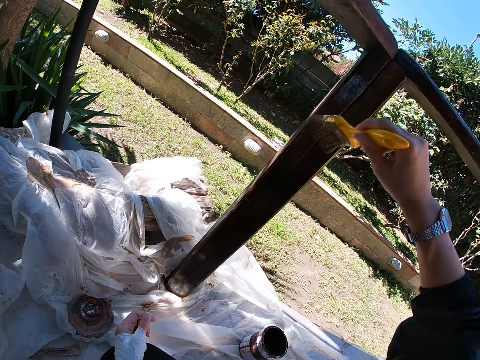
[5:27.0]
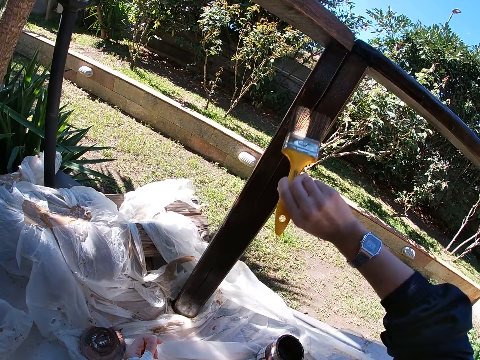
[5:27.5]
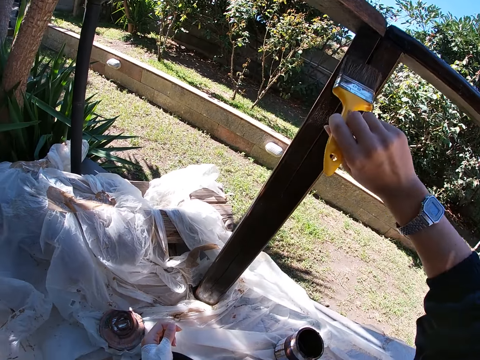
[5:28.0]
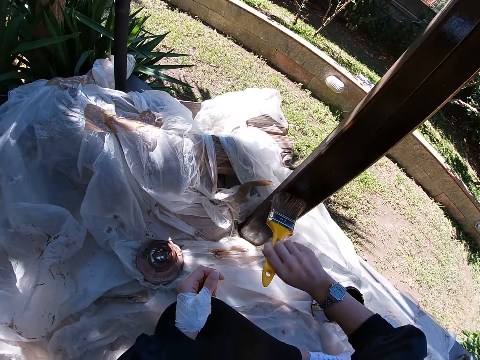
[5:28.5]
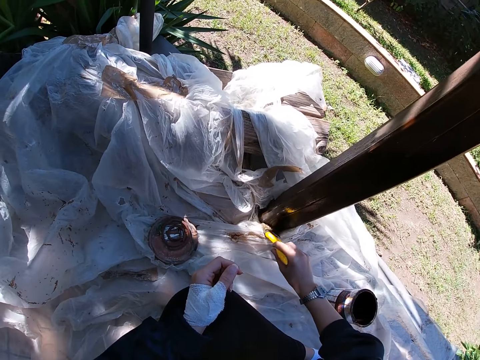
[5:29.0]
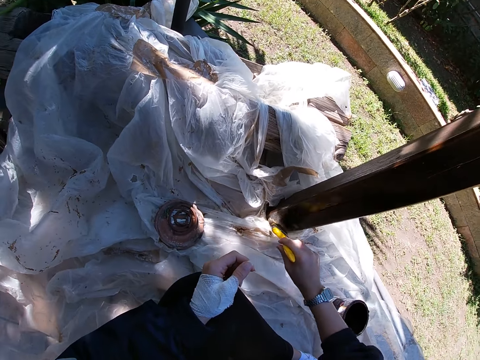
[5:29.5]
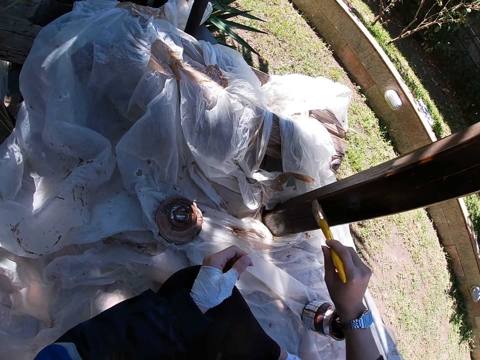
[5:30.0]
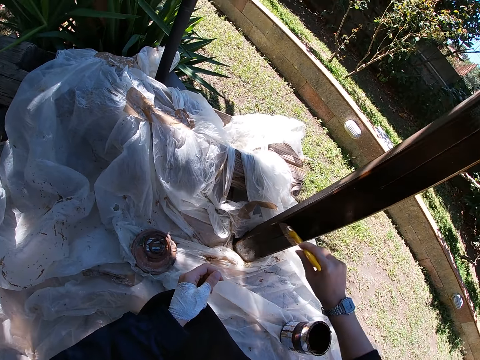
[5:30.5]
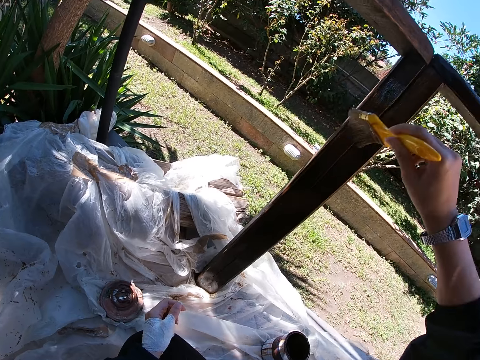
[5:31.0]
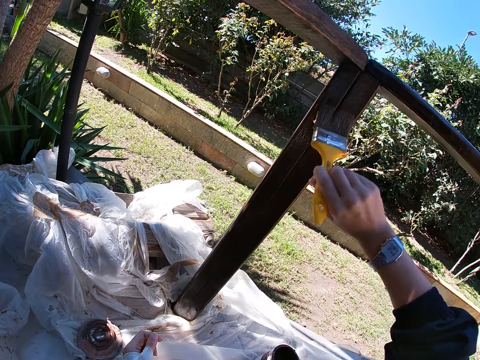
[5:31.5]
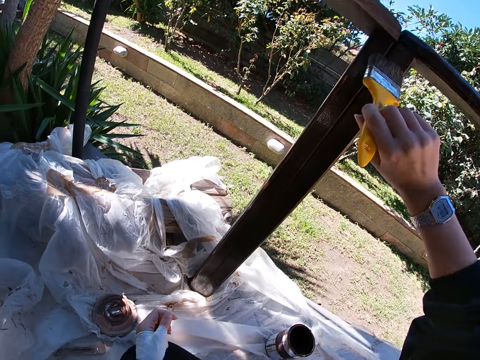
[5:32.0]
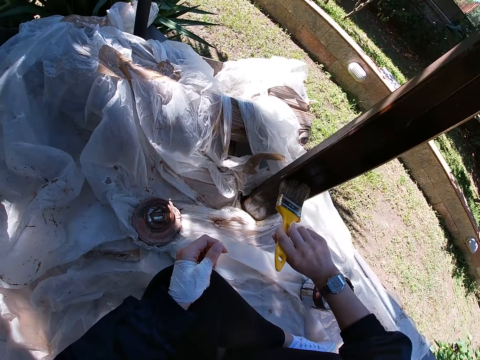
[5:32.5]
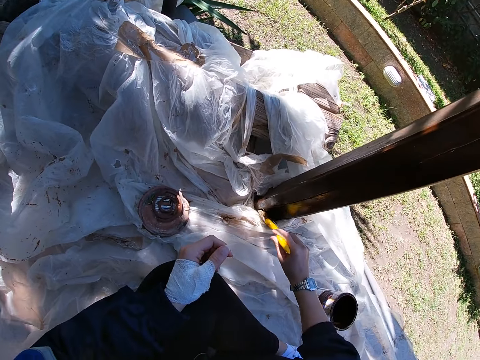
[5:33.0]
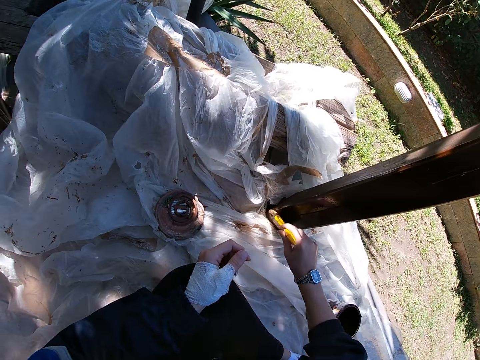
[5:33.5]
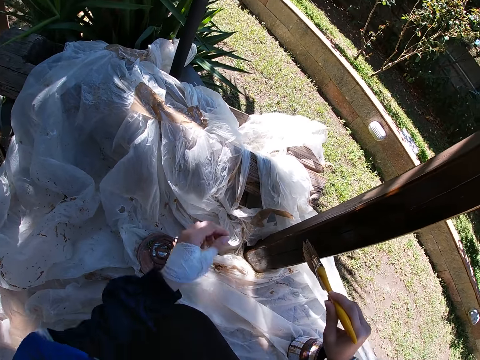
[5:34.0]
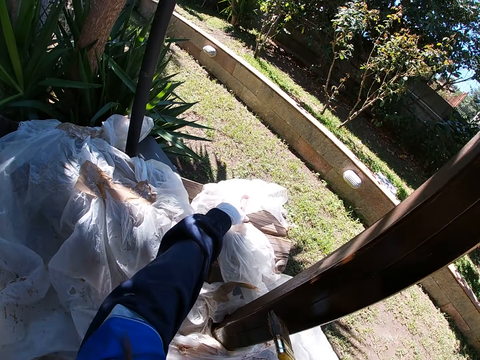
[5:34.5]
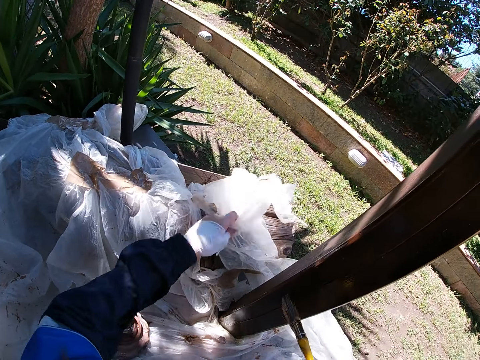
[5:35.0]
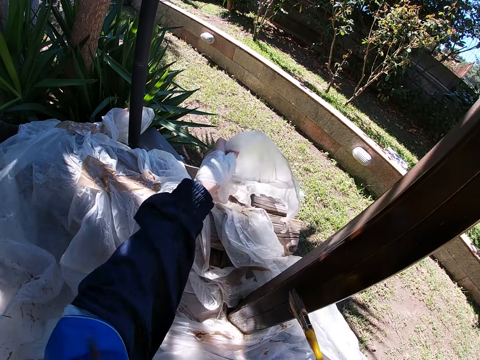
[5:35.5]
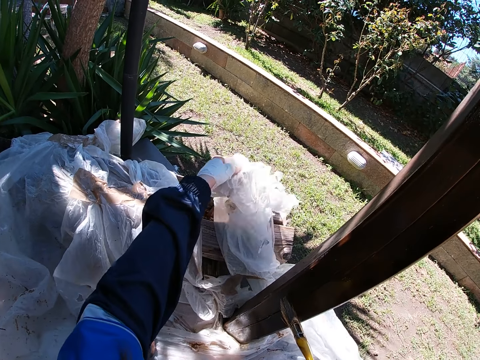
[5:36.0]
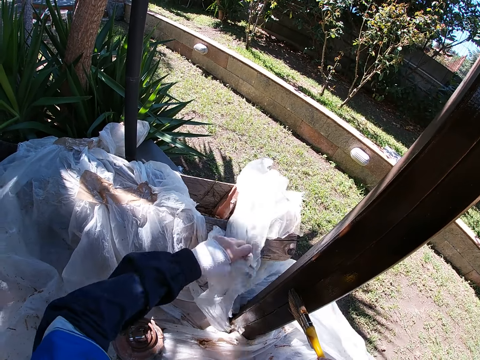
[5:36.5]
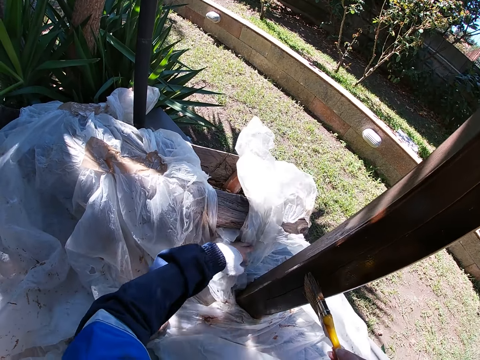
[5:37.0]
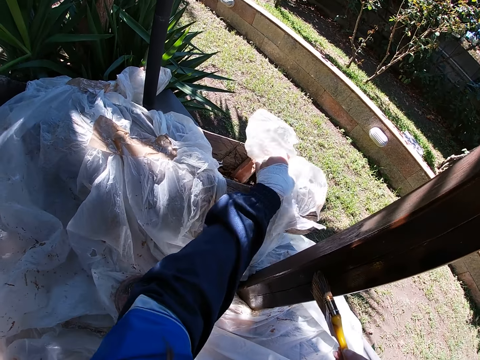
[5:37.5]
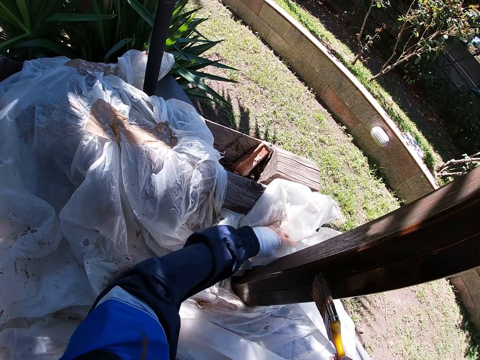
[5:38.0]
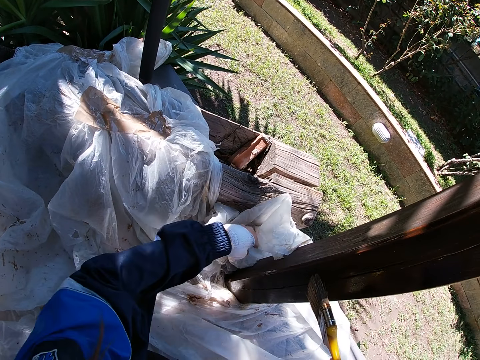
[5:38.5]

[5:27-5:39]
The camera wearer tucks the edge of the white polythene sheet under the log of wood on the floor with her left hand. She stops painting the frame of wood.

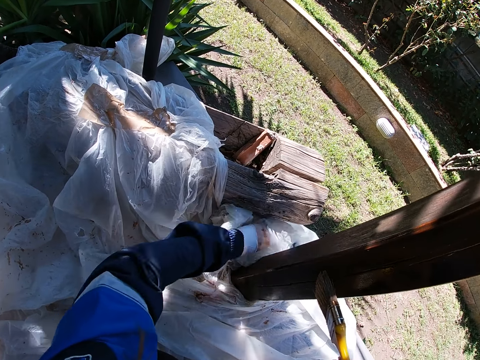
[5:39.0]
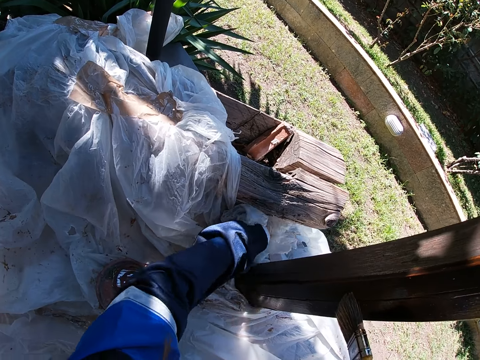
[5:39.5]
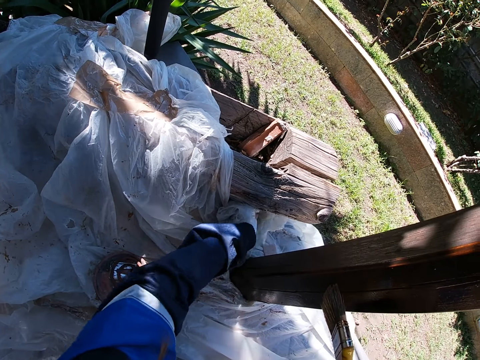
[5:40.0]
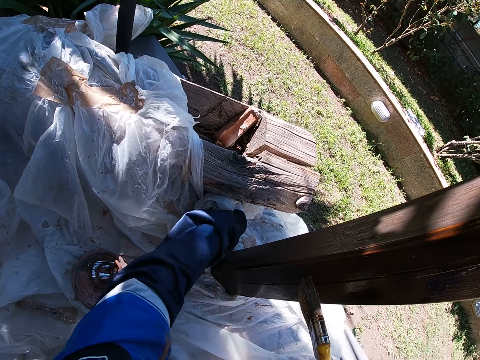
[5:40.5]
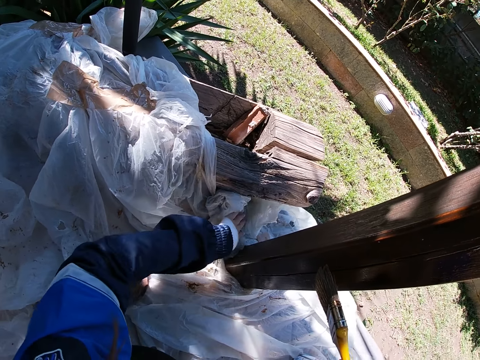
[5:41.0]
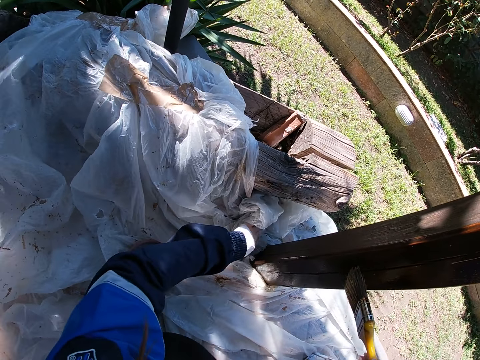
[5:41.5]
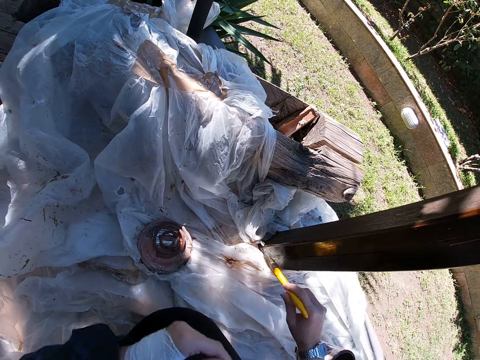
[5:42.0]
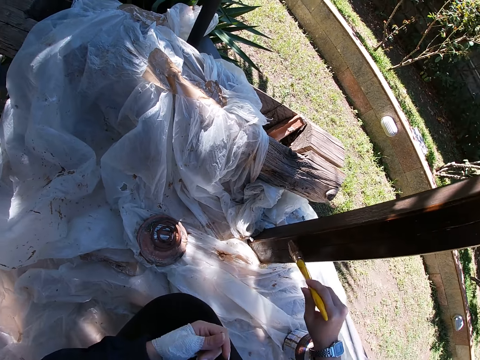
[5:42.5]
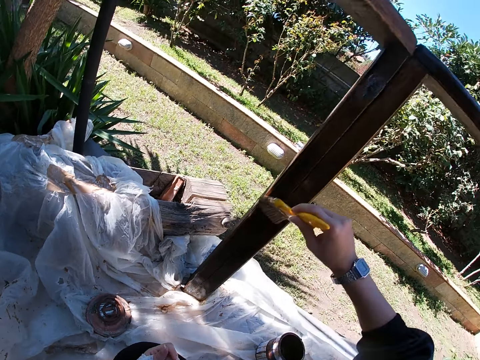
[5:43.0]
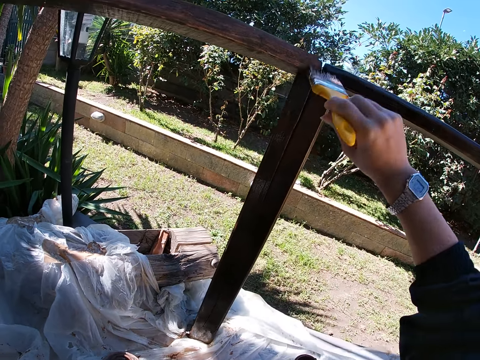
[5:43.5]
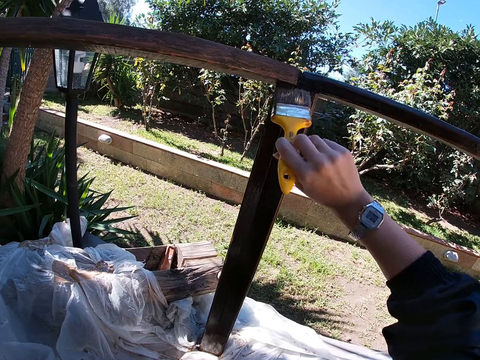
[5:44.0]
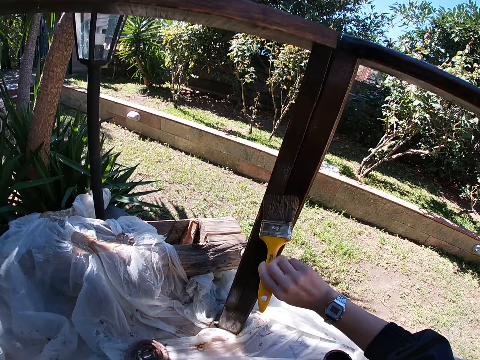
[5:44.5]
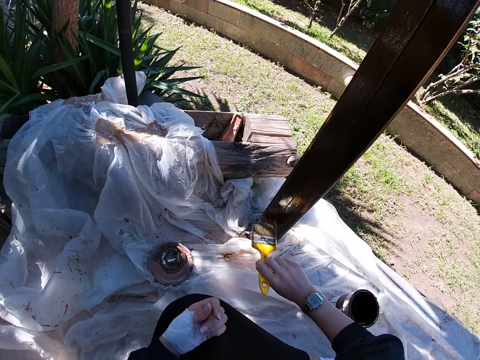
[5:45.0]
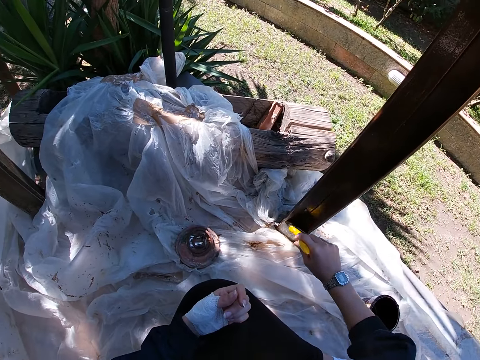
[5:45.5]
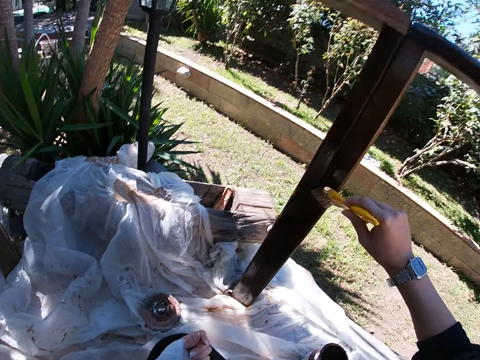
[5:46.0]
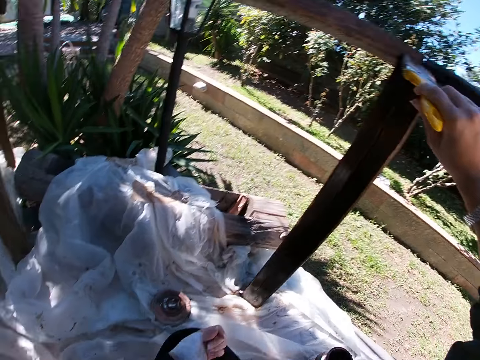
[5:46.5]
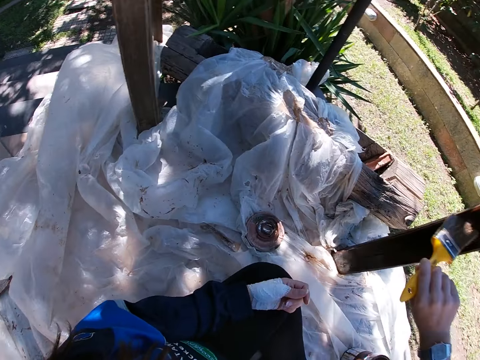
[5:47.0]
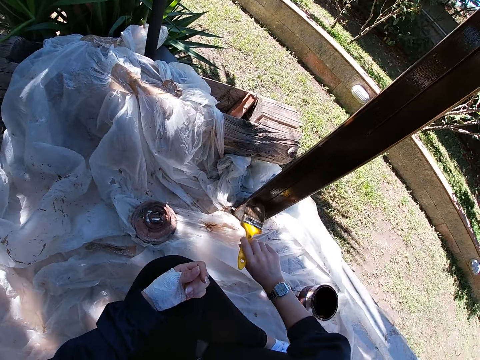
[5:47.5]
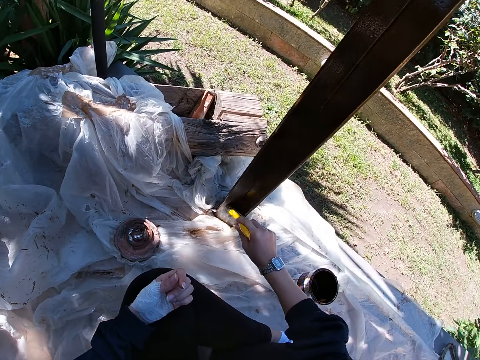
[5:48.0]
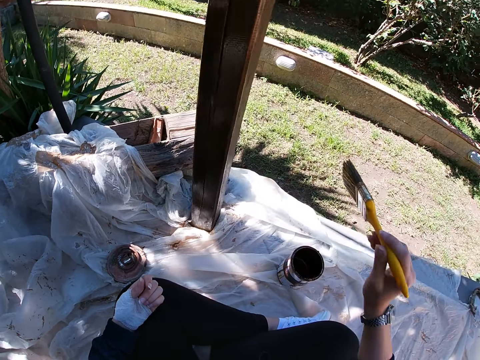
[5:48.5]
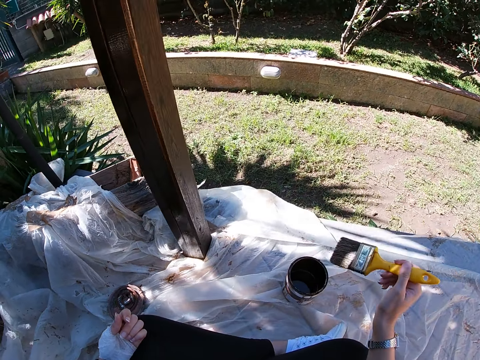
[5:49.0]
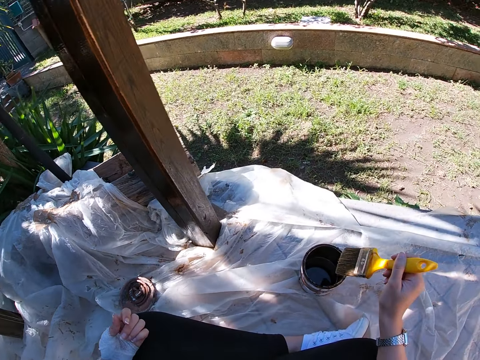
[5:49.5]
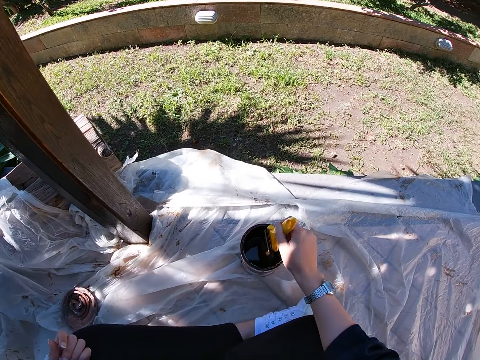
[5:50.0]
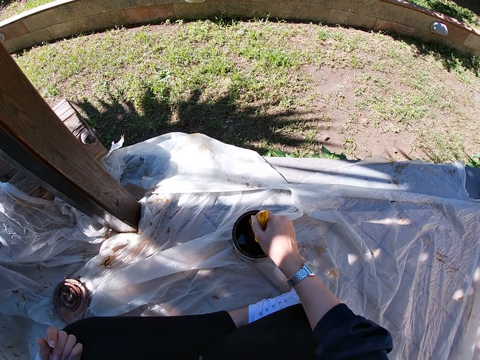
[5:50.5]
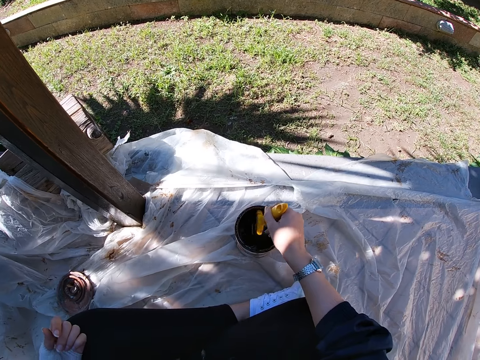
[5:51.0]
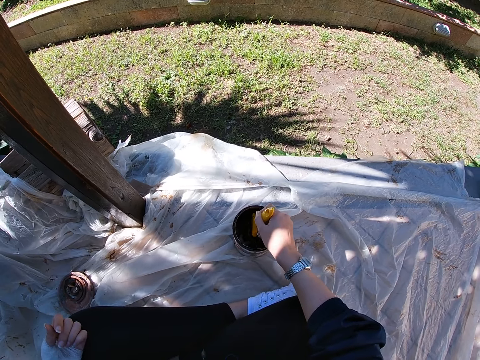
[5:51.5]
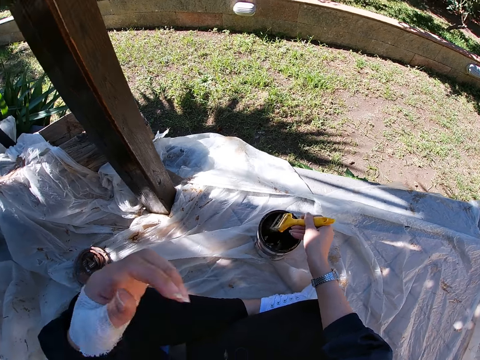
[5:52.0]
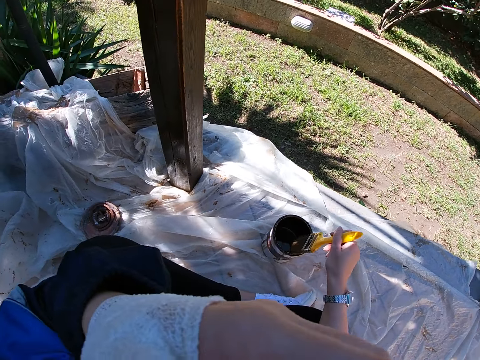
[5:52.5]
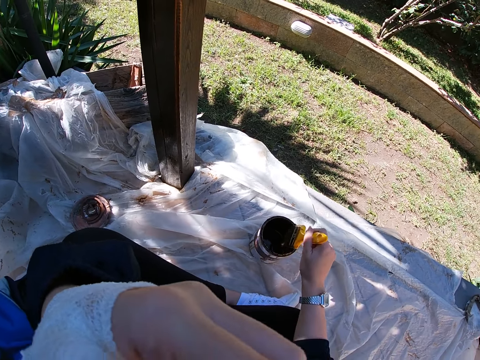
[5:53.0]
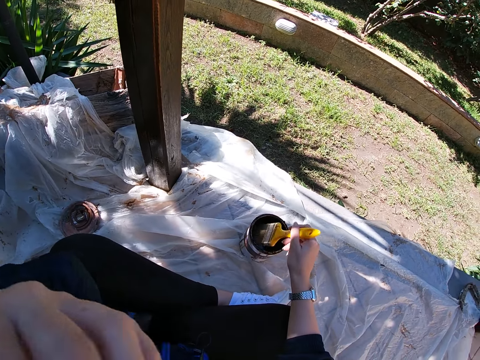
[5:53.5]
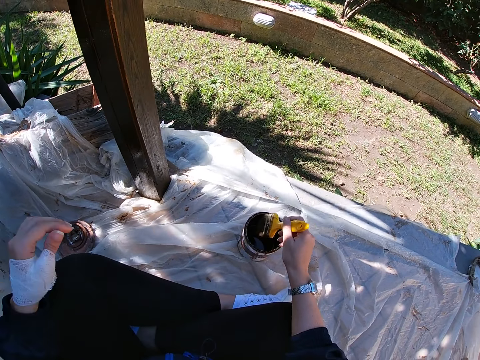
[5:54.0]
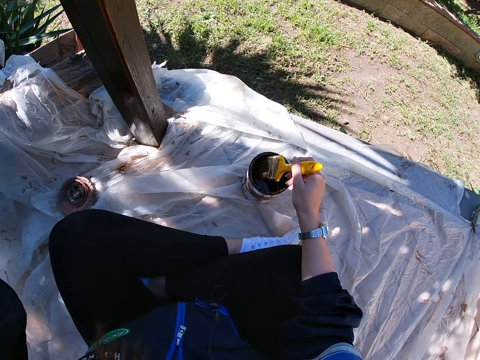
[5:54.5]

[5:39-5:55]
The camera wearer paints the wooden balcony rail or frame of wood with the paint brush in her right hand. She stops painting the frame of wood. She dips the paint brush in her right hand into the paint container. She raises her left hand. She does something.
